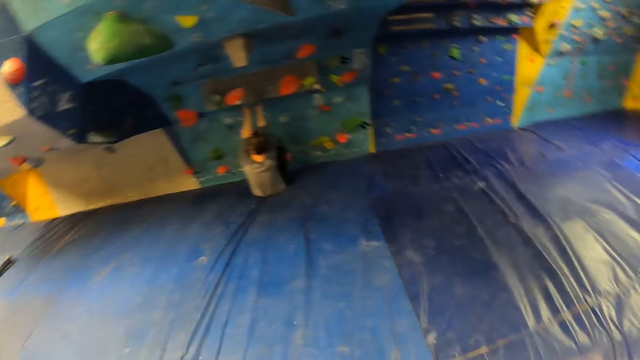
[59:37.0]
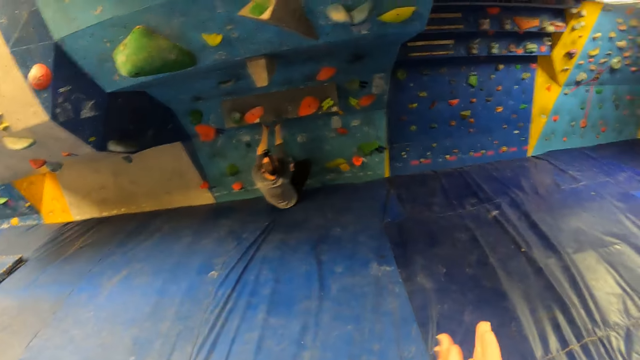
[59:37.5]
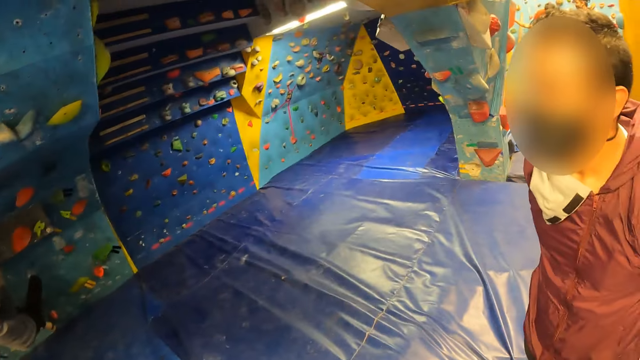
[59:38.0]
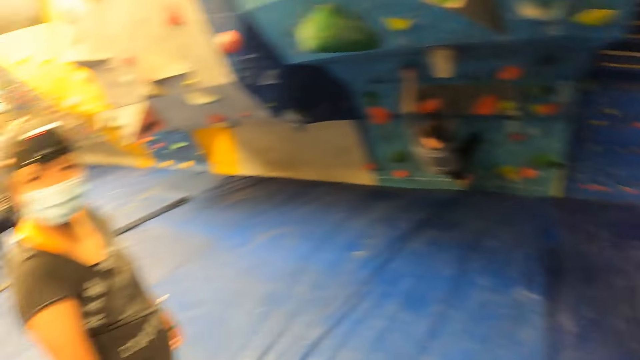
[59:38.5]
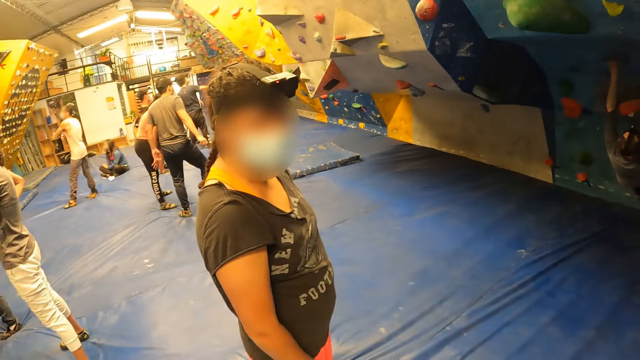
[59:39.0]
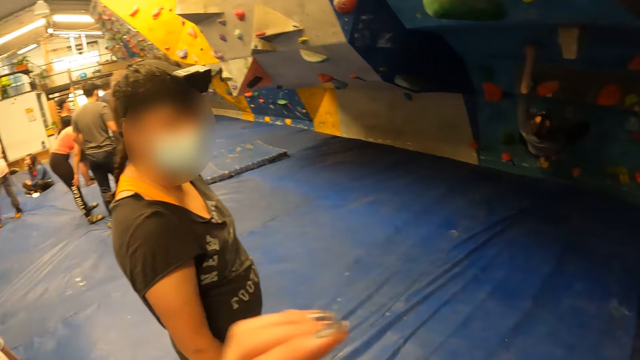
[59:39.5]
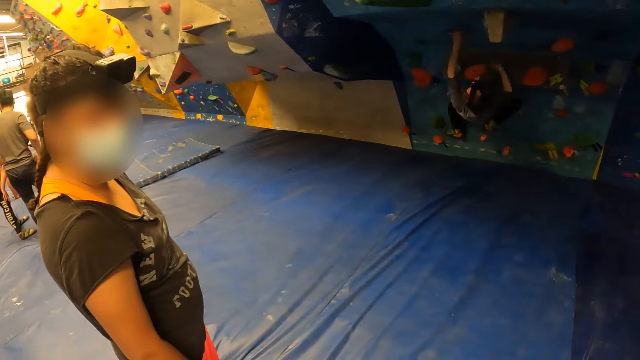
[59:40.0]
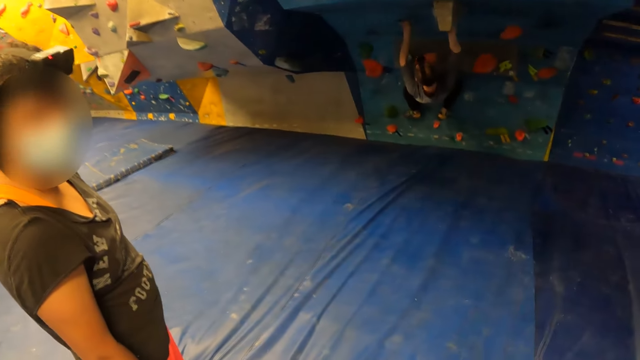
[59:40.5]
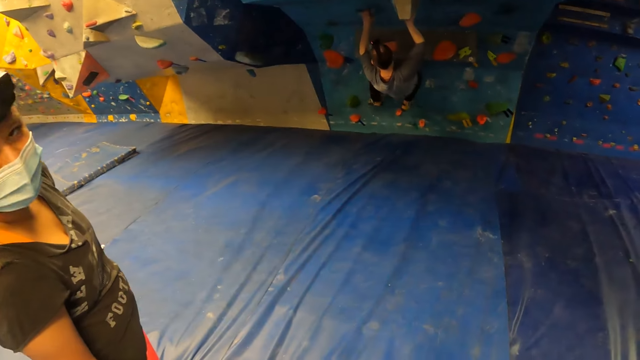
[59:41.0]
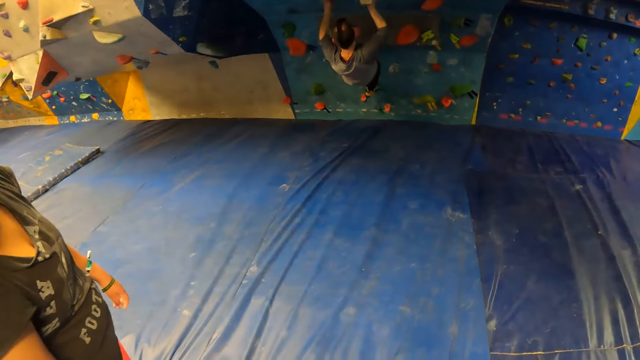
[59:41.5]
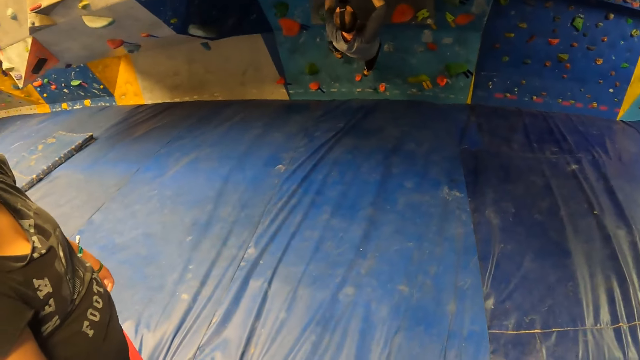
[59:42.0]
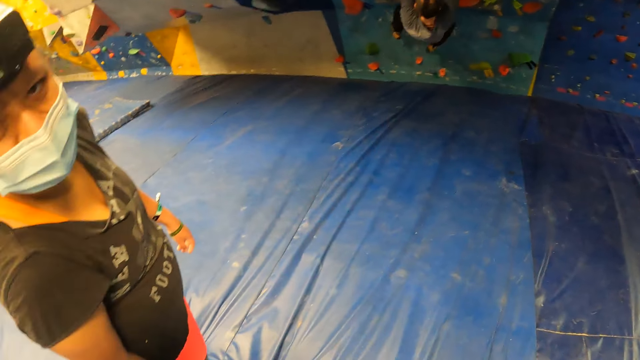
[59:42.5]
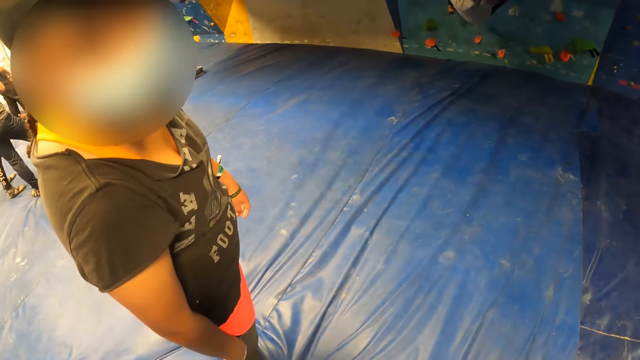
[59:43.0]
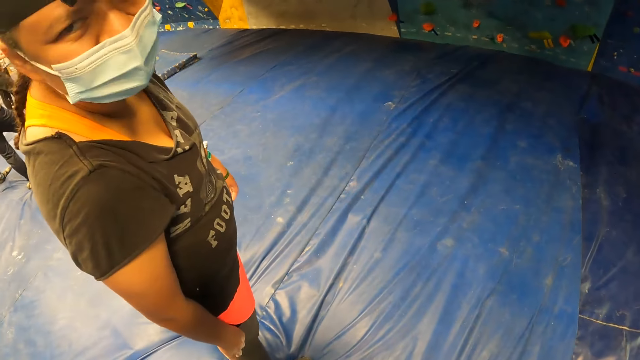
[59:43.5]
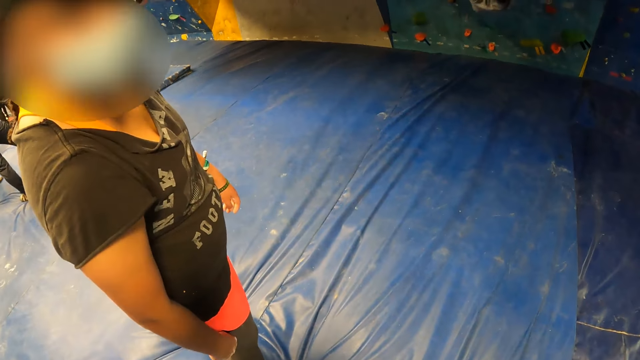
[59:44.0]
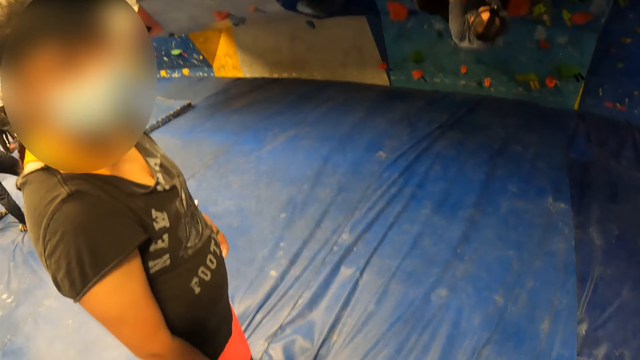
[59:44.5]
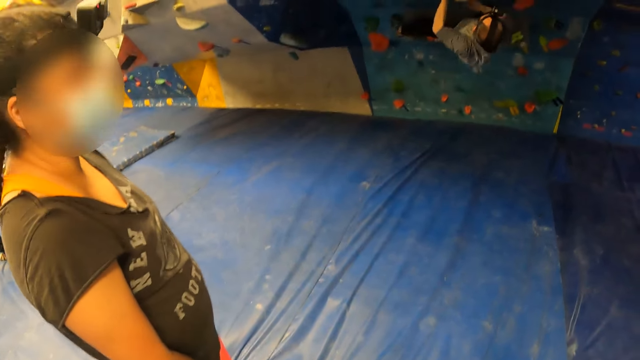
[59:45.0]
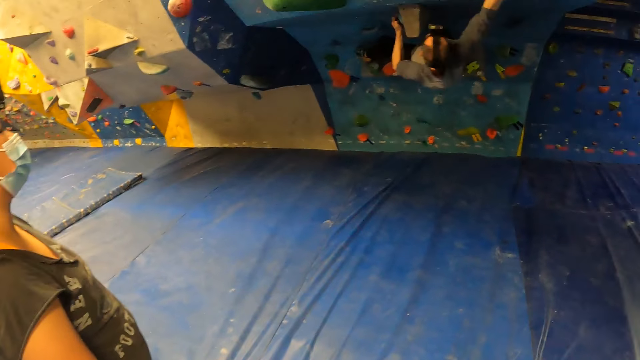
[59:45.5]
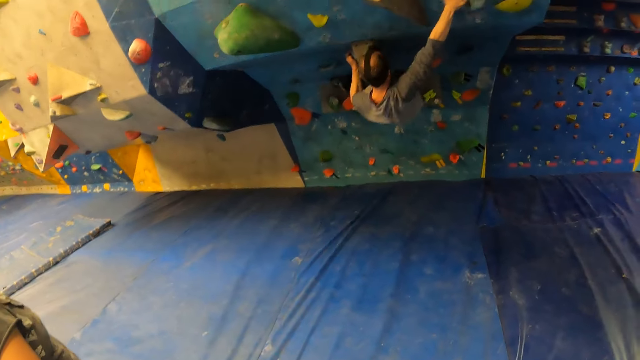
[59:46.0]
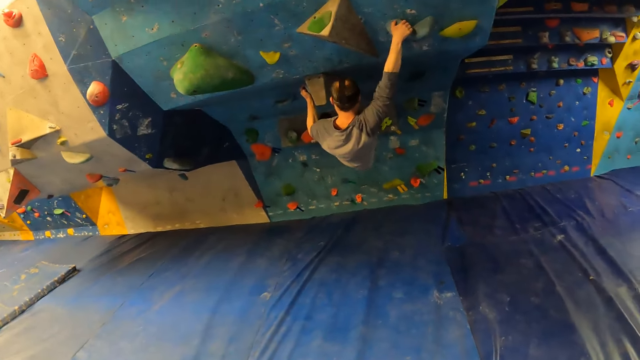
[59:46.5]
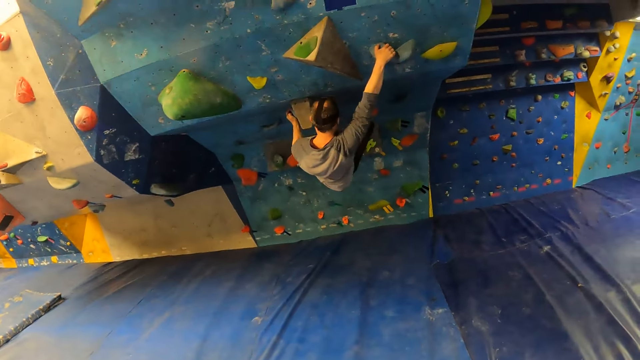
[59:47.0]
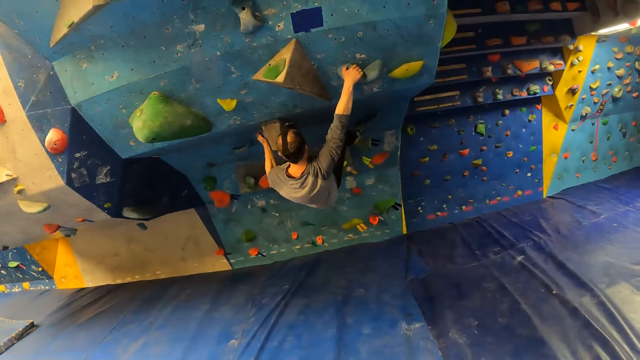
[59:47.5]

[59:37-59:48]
The camera wearer flips the hand. They look around. They move the hand.

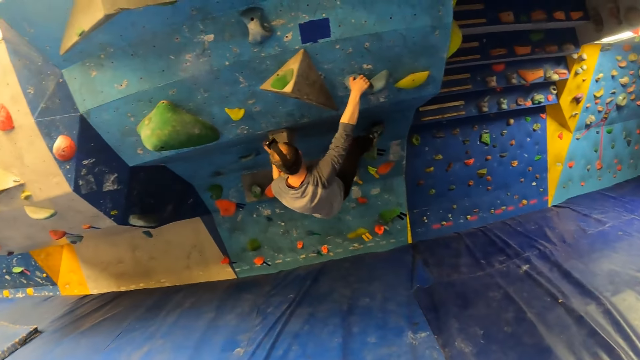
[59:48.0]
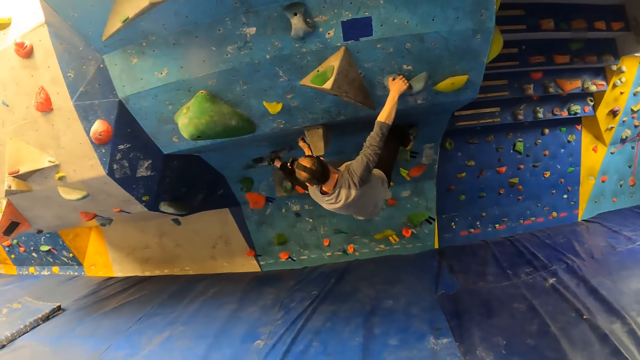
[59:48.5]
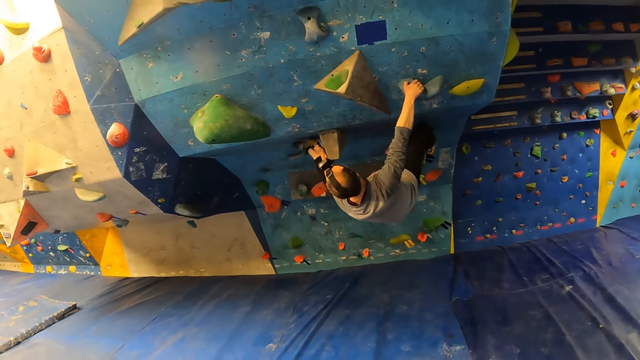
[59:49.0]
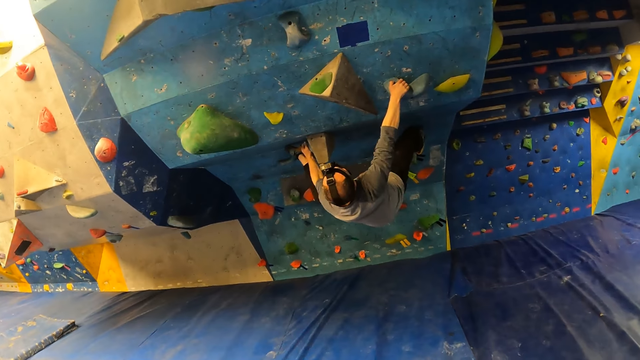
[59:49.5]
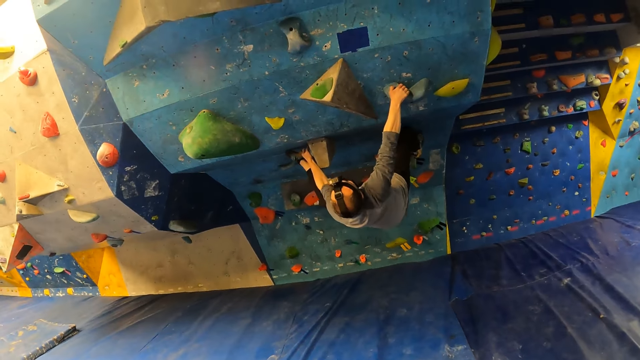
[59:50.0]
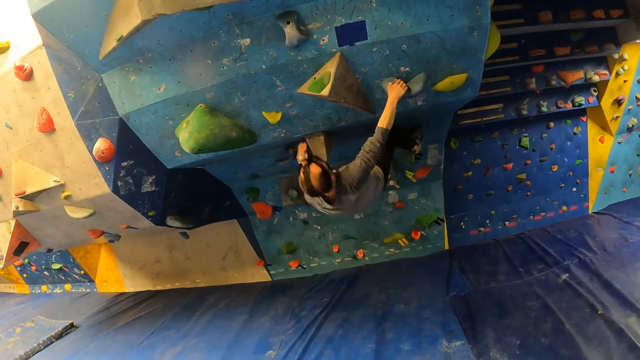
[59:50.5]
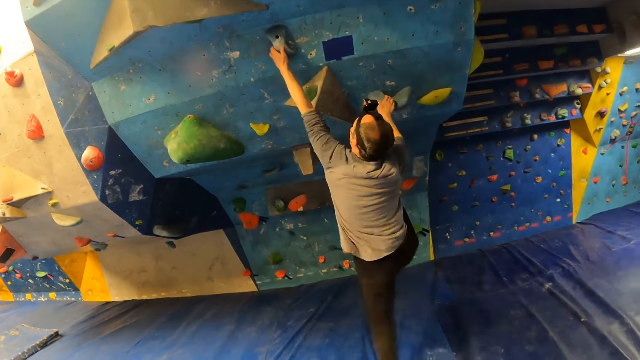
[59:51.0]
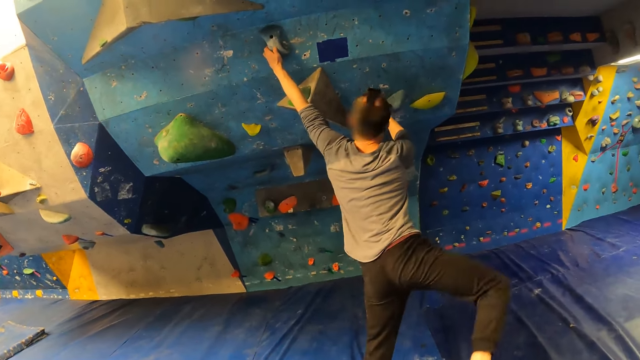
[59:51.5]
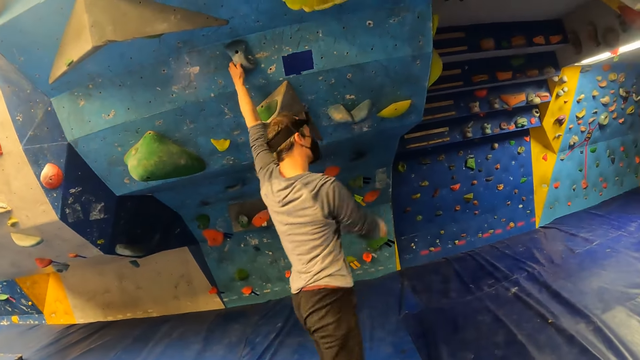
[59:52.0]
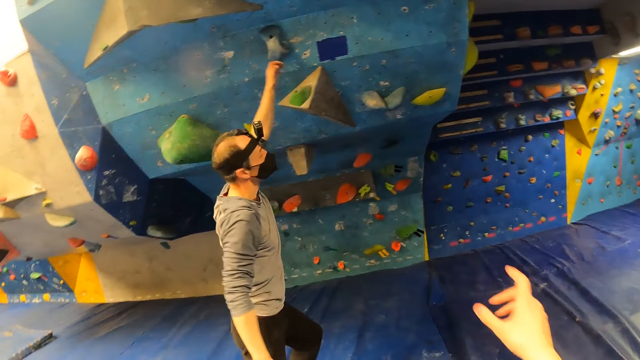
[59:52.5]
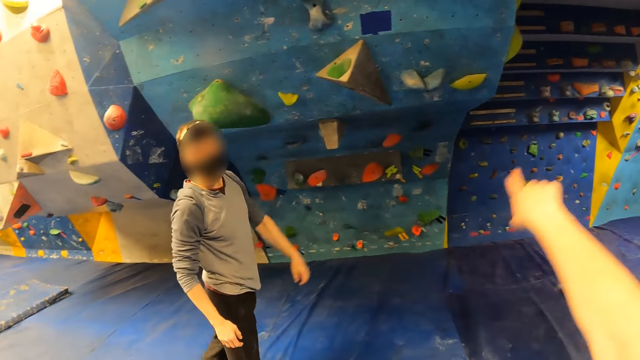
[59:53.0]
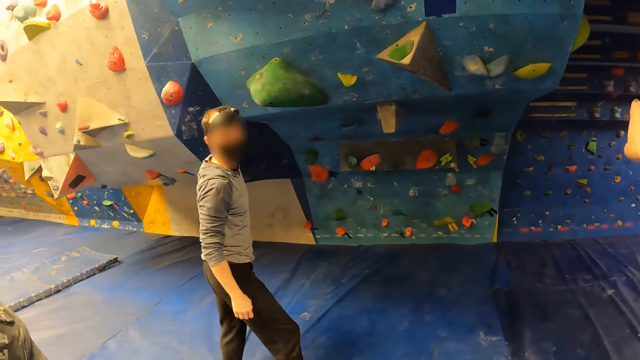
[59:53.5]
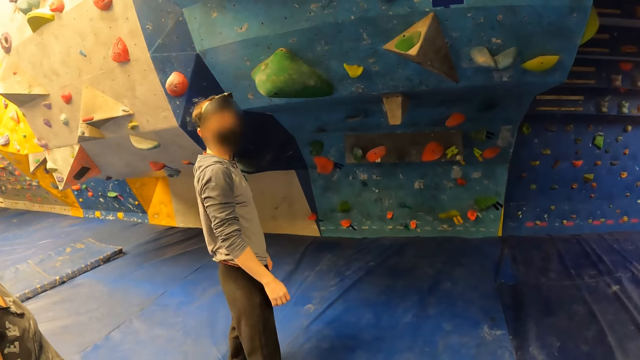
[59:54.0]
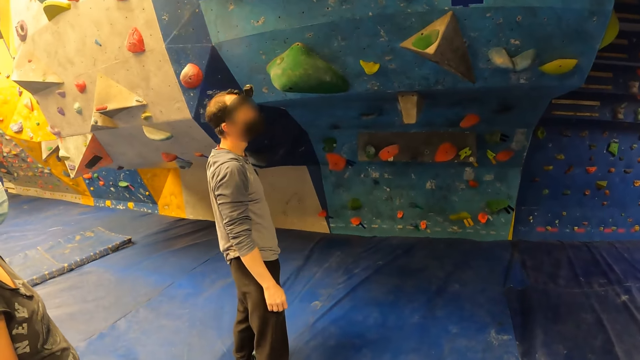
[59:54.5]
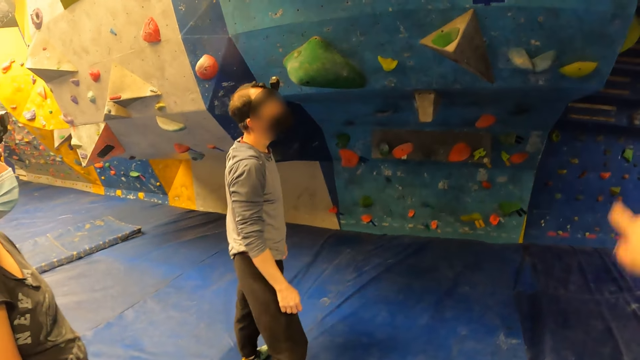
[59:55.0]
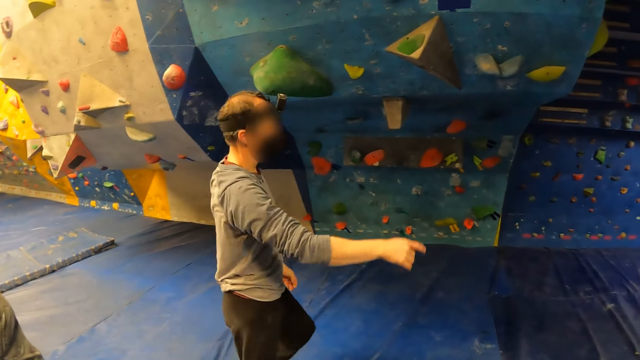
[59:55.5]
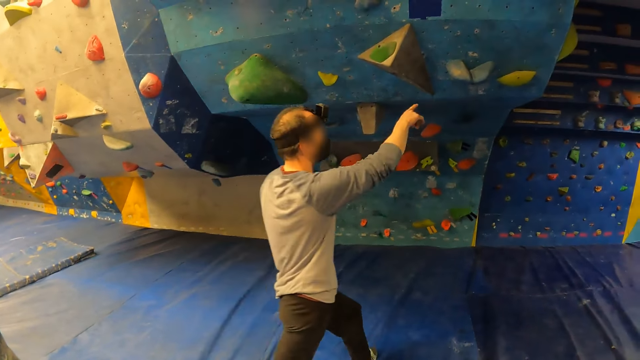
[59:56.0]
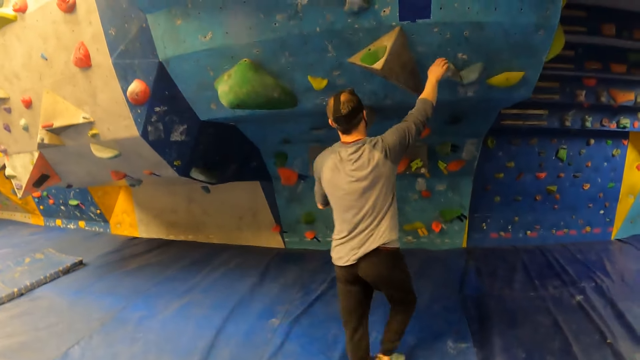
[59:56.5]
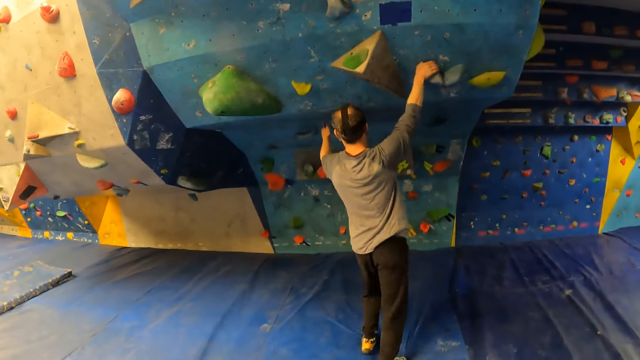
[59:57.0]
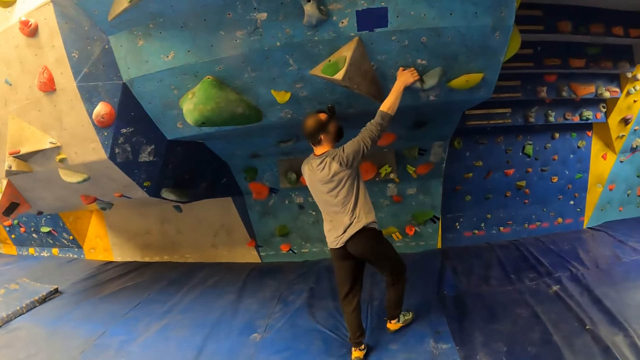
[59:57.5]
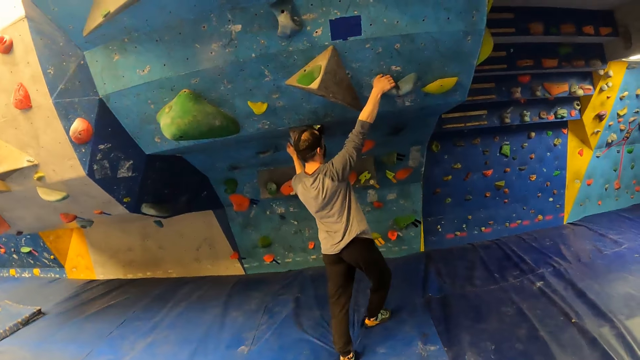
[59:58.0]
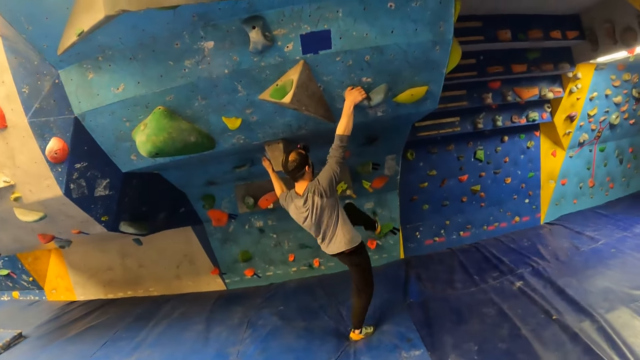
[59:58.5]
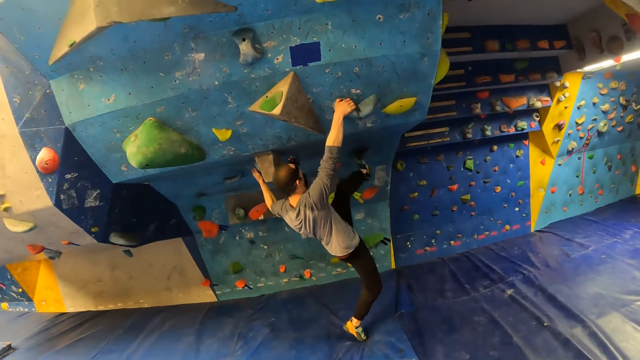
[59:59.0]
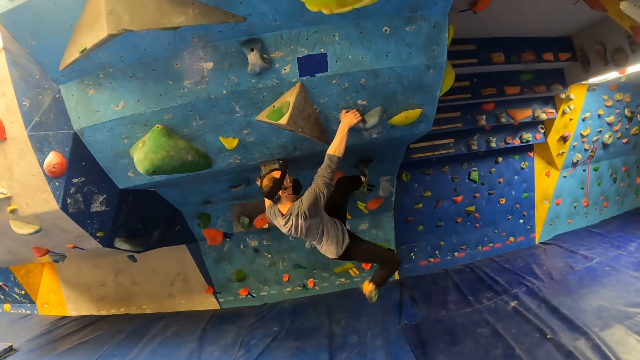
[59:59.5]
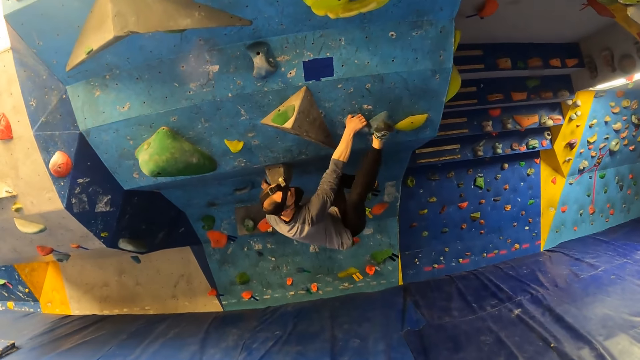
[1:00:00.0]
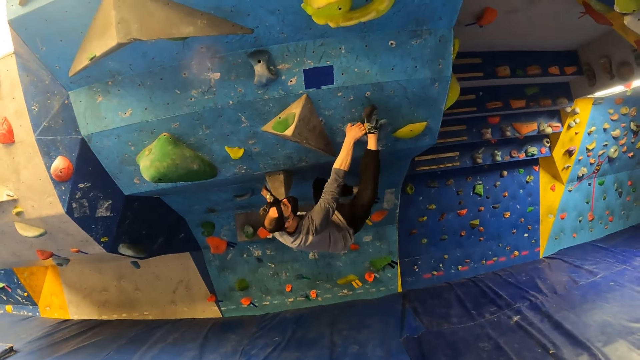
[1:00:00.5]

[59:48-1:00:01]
A man falls off the bouldering wall. The camera wearer points with the finger. They converse with the man. The man points with the finger. The man grabs attachments on the bouldering wall with both hands. The man climbs the bouldering wall with both hands and both legs.
